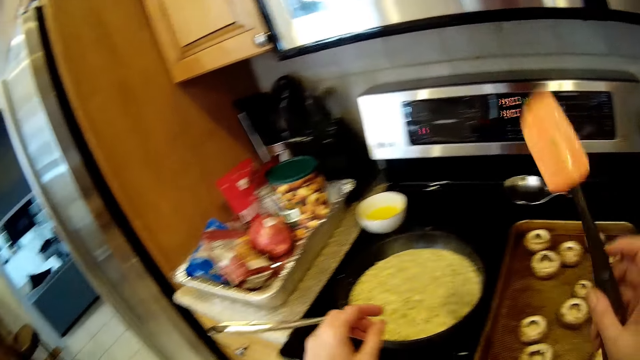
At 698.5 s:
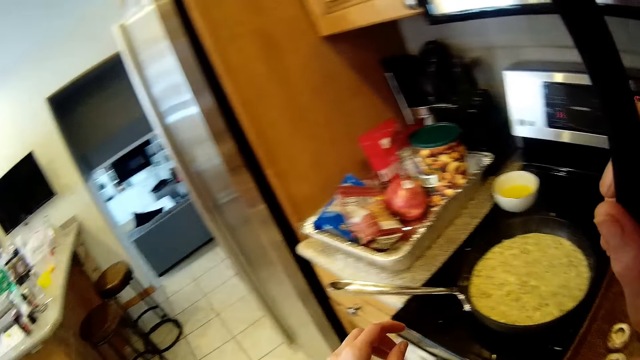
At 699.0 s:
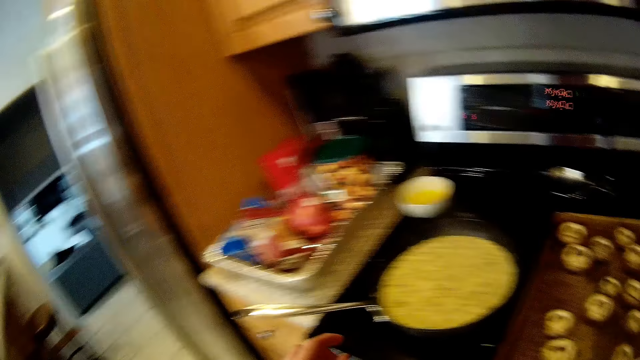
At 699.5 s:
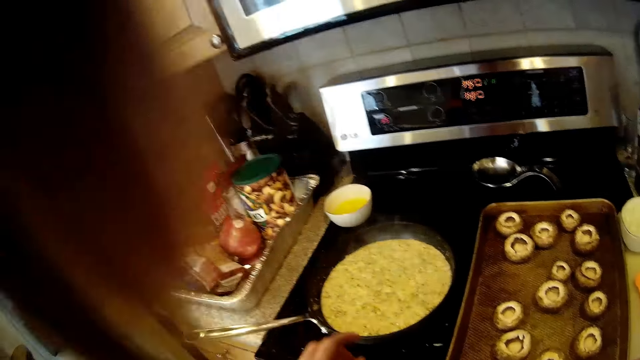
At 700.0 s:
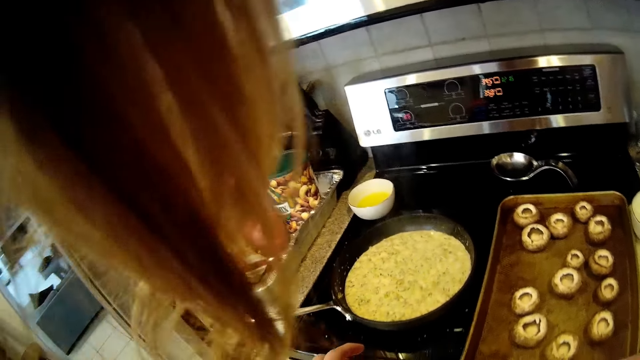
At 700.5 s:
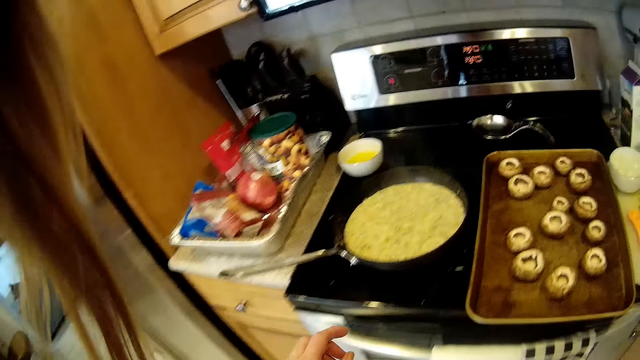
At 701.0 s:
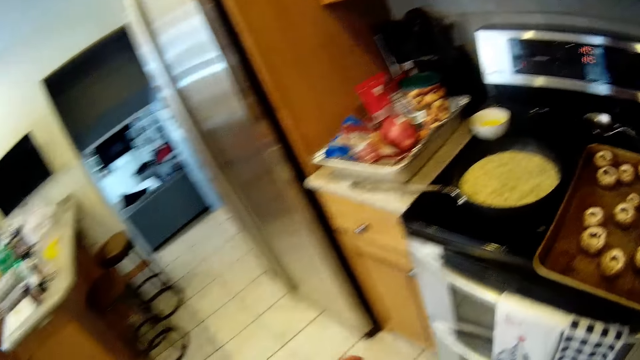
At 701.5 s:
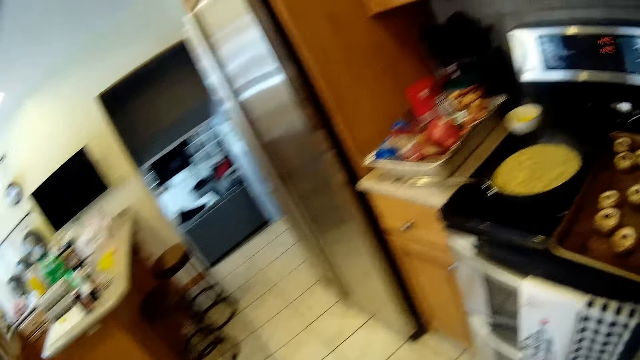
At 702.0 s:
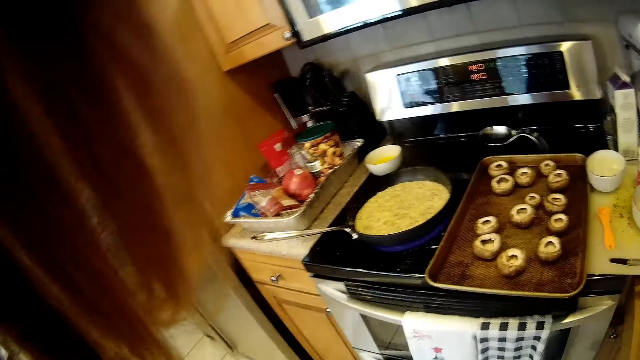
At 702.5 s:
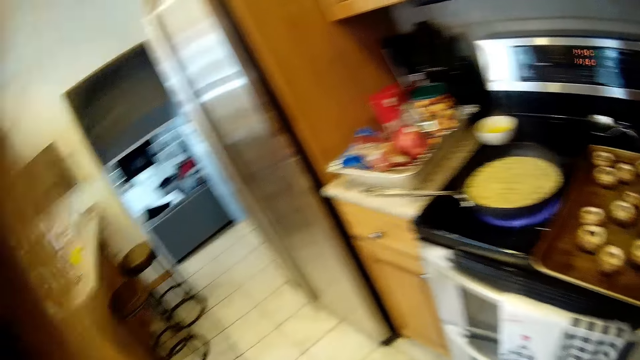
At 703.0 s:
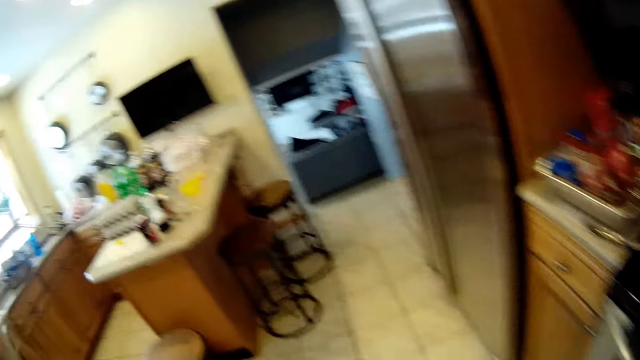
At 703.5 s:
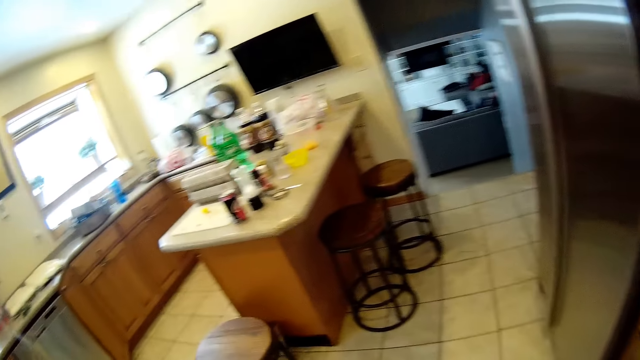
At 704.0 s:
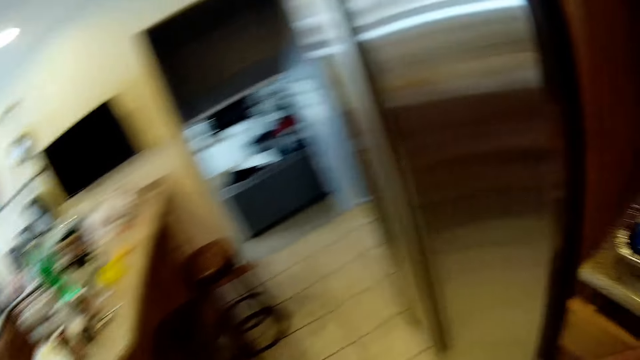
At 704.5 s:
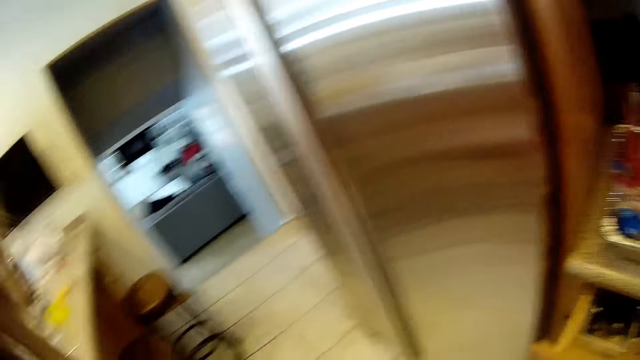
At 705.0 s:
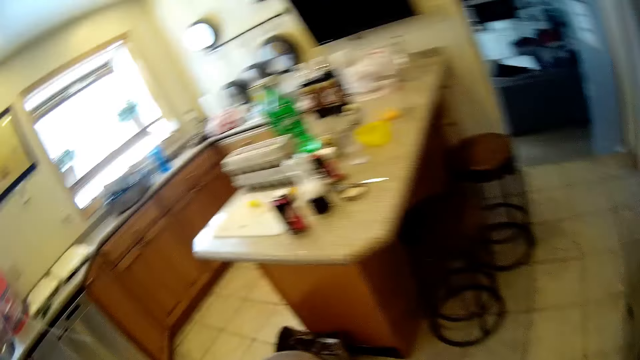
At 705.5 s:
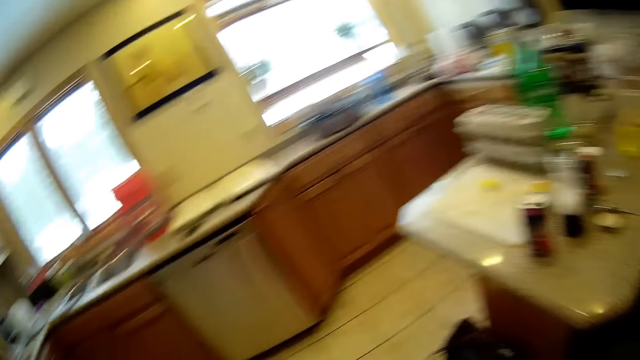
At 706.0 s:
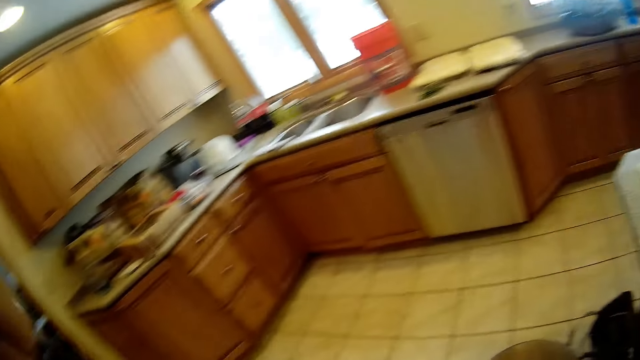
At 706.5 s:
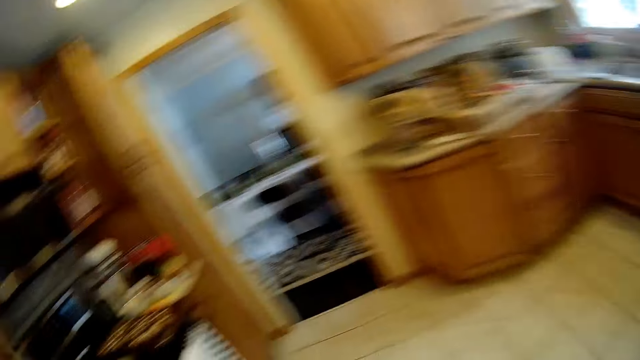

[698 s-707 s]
The camera wearer walks round the kitchen.

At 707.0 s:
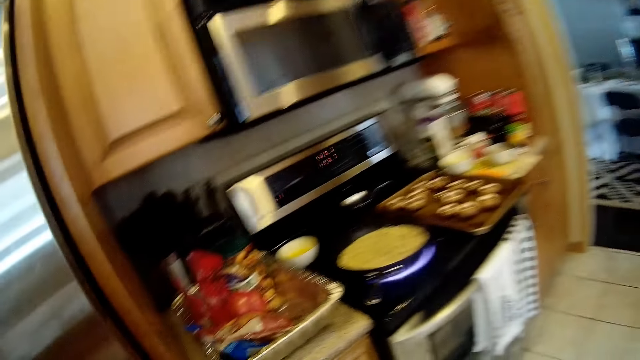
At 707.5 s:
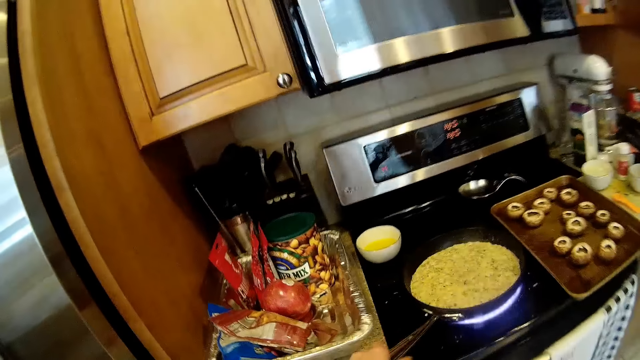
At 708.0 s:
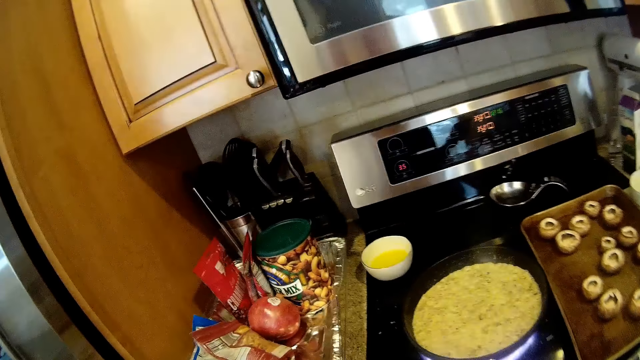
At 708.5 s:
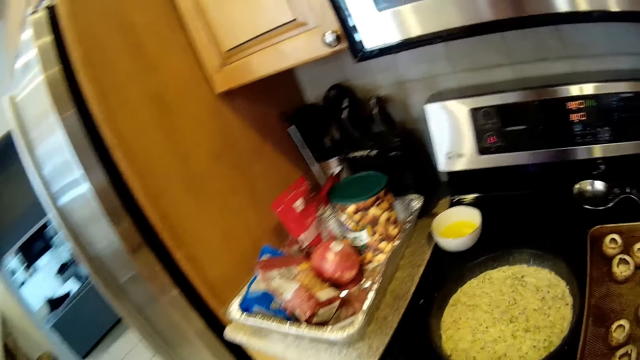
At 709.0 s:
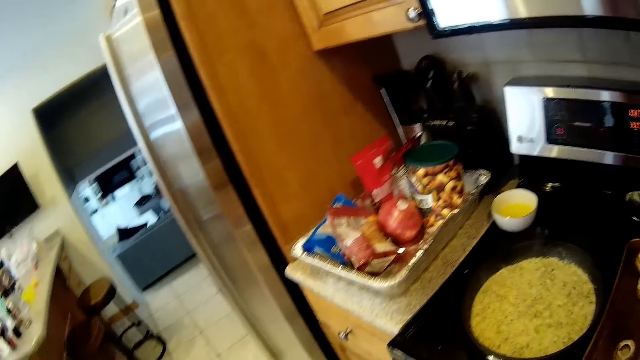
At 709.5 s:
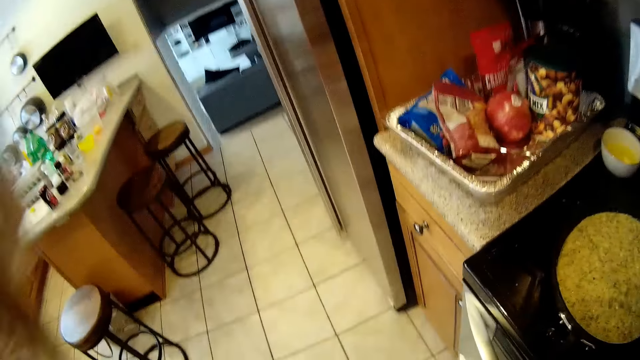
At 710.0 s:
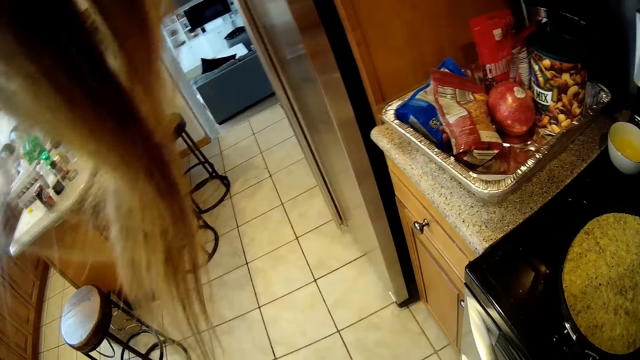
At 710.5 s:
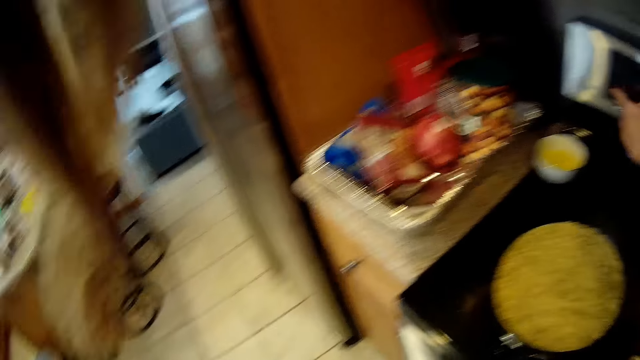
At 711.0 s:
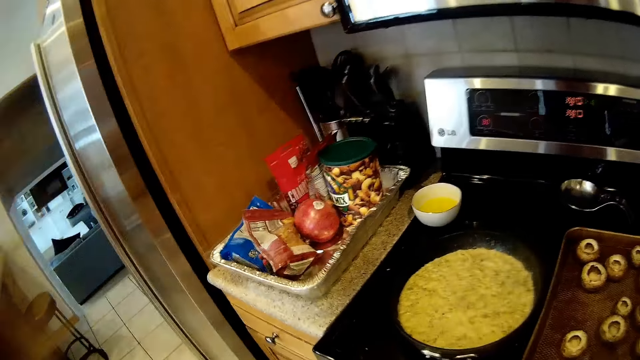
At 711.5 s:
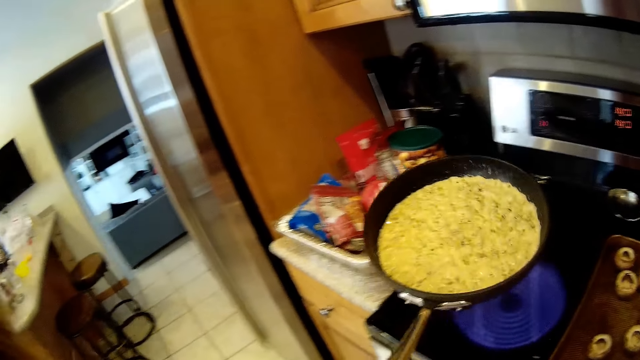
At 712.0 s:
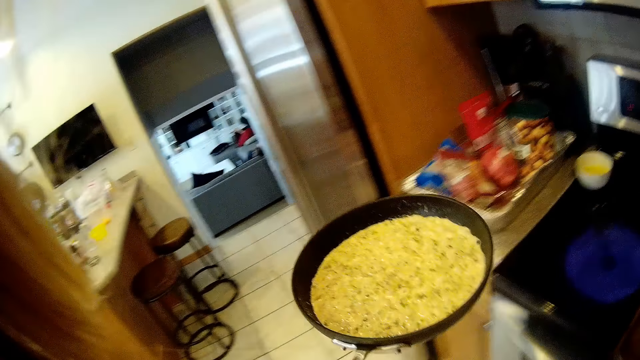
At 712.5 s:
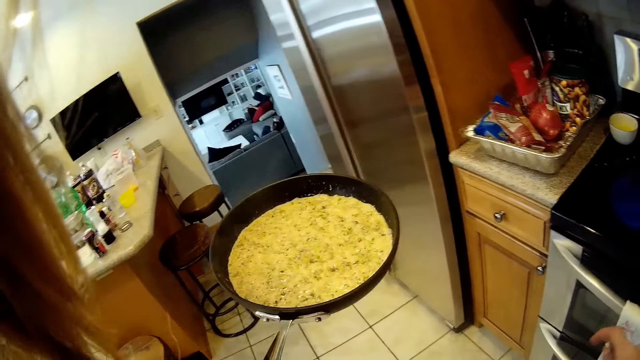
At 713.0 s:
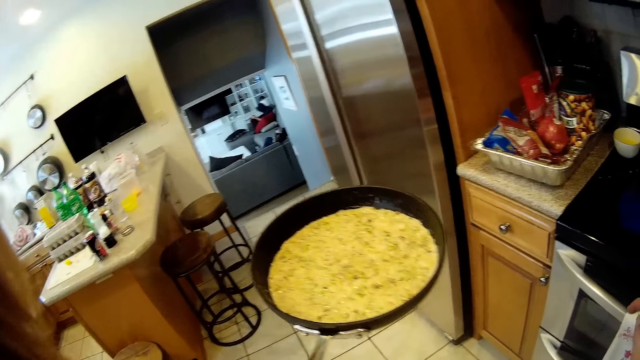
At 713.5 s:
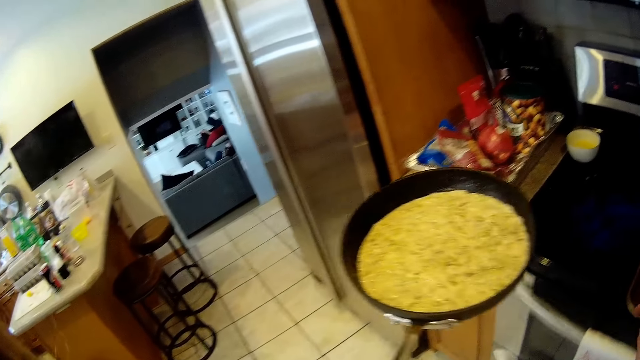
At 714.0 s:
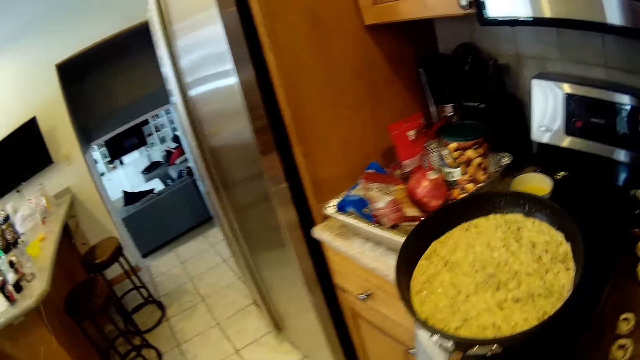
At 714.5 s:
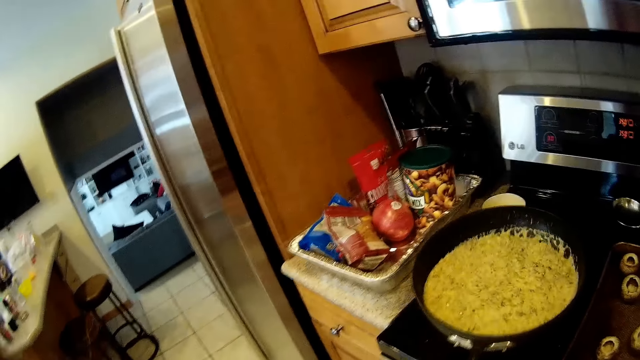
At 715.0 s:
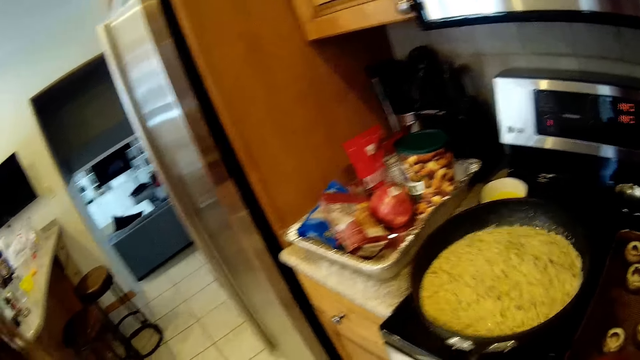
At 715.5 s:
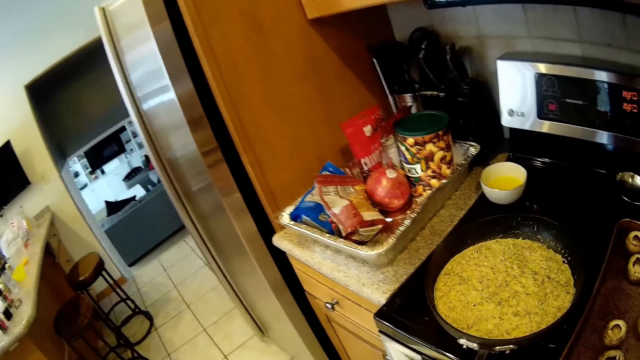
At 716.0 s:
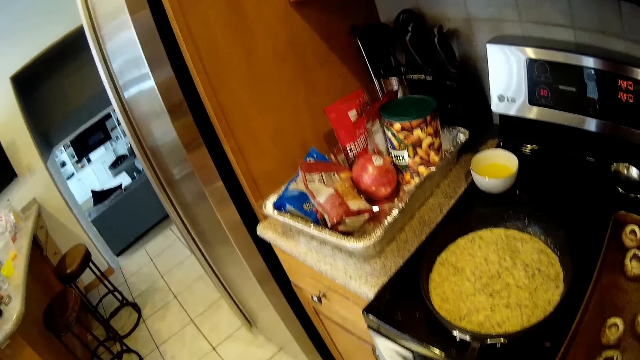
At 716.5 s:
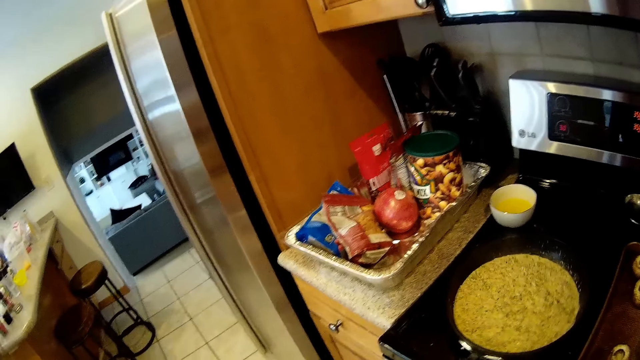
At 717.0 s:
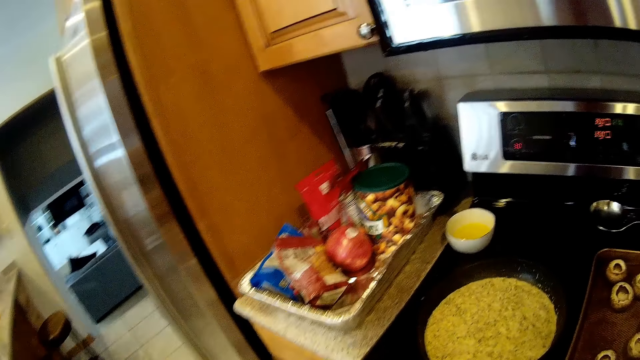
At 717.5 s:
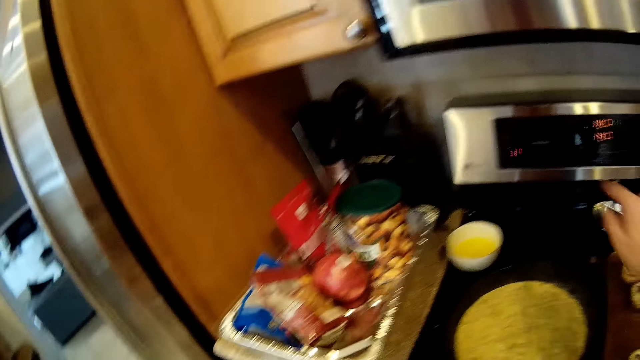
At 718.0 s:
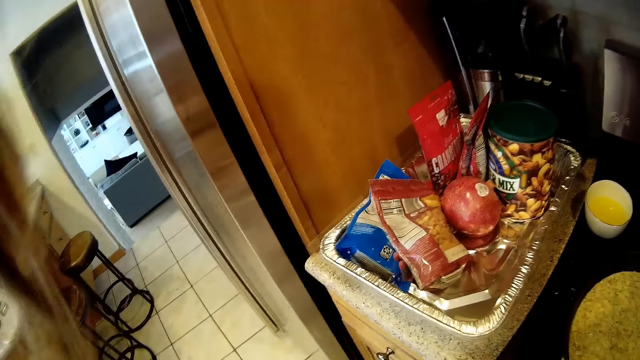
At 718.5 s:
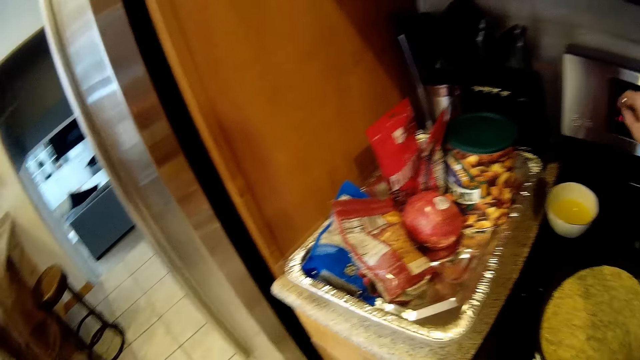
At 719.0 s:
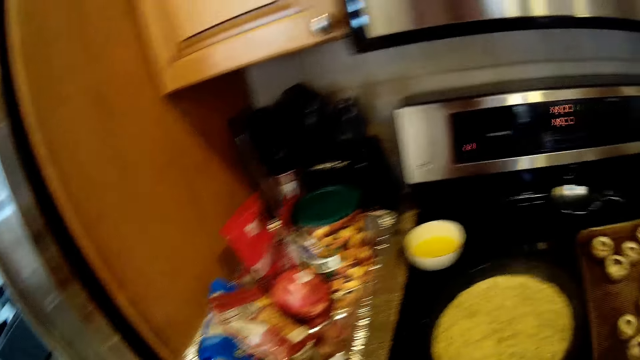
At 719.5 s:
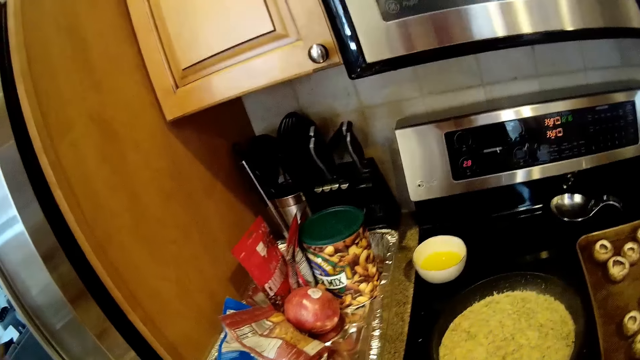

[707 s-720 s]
The camera wearer shakes the frypan. He carries the frypan from the gas cooker with his left hand. He shakes the frypan. He drops the frypan on the gas cooker. He clicks on the oven.
